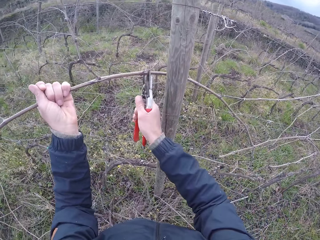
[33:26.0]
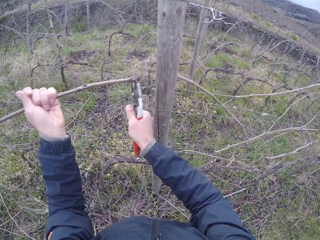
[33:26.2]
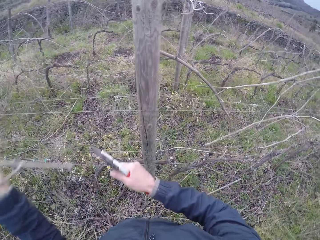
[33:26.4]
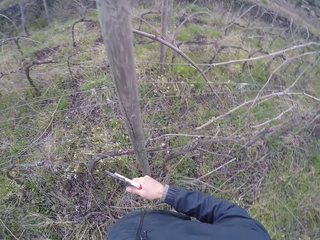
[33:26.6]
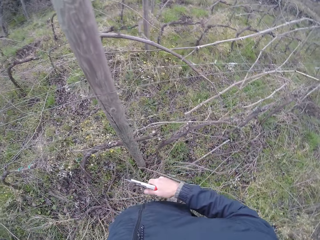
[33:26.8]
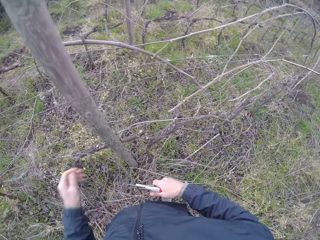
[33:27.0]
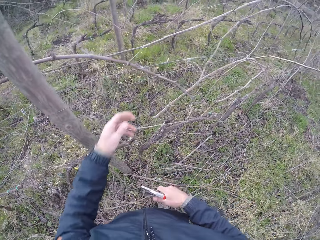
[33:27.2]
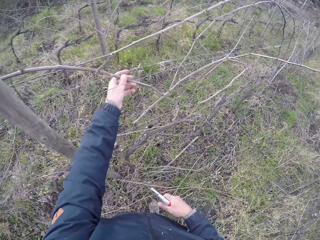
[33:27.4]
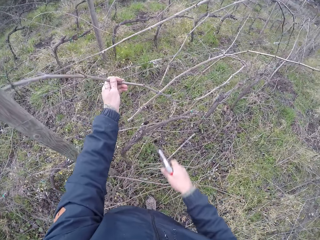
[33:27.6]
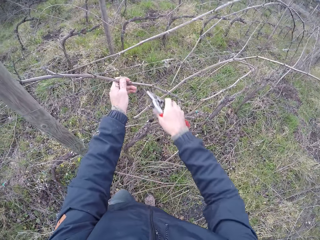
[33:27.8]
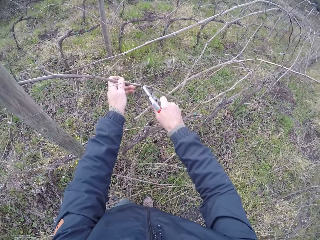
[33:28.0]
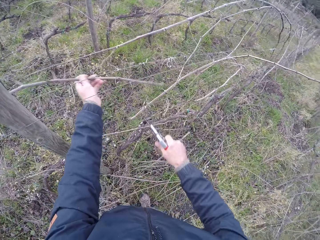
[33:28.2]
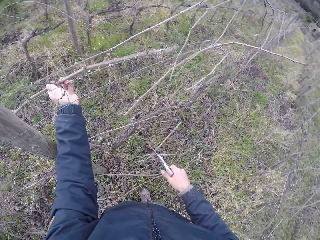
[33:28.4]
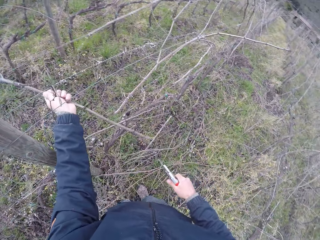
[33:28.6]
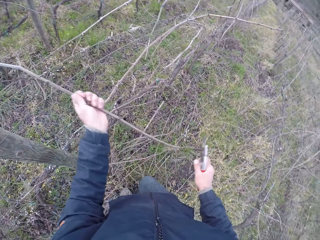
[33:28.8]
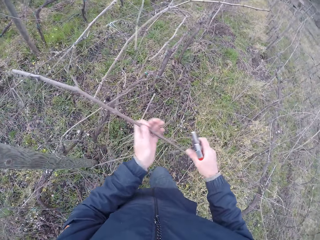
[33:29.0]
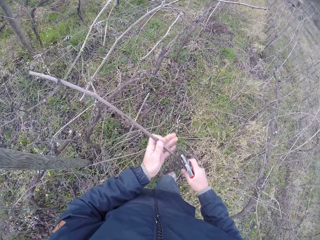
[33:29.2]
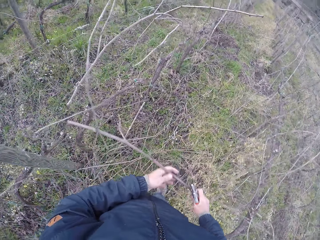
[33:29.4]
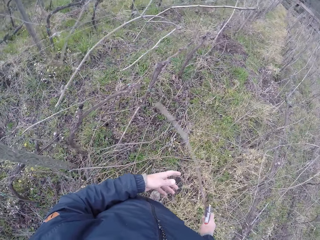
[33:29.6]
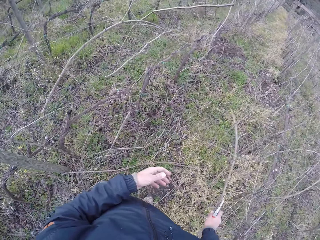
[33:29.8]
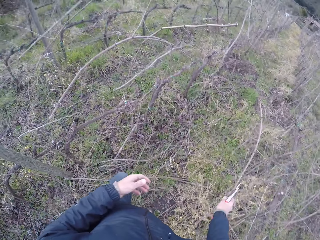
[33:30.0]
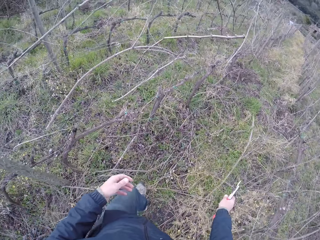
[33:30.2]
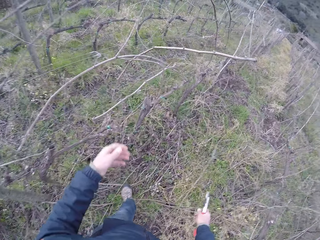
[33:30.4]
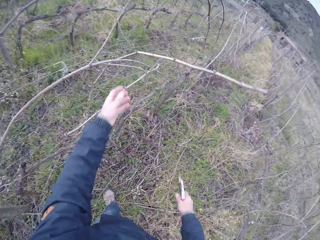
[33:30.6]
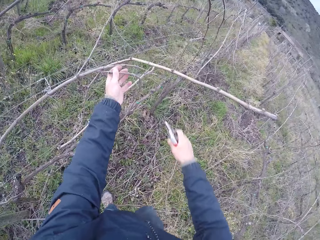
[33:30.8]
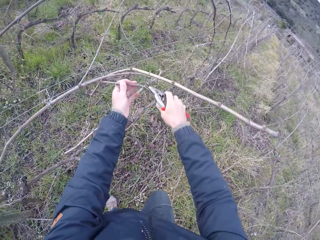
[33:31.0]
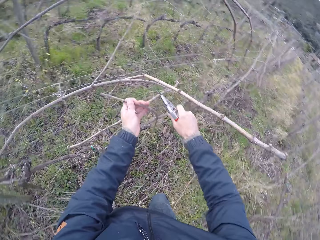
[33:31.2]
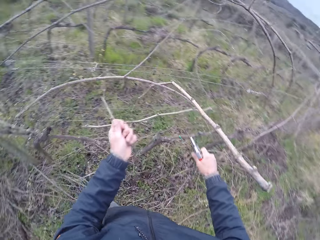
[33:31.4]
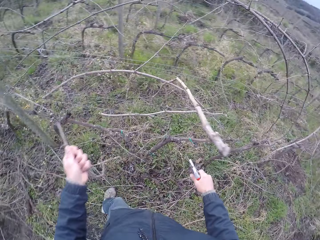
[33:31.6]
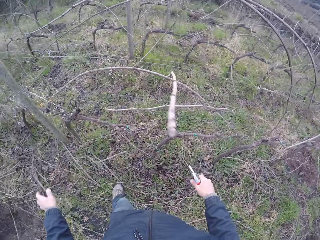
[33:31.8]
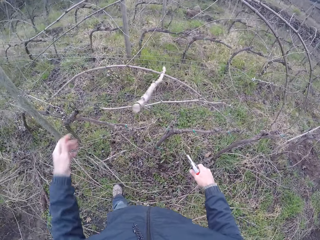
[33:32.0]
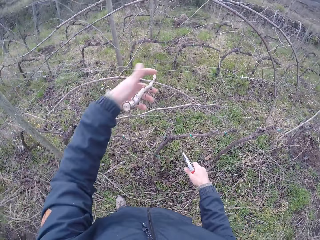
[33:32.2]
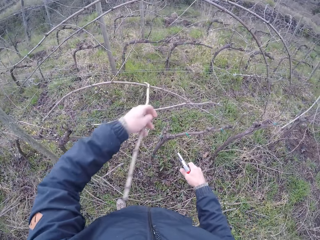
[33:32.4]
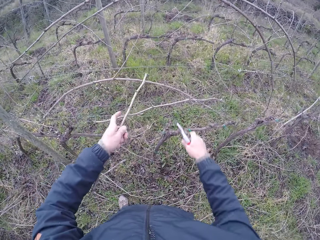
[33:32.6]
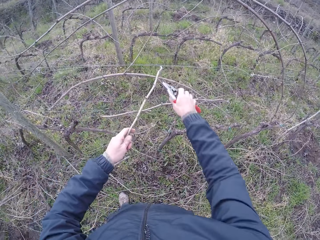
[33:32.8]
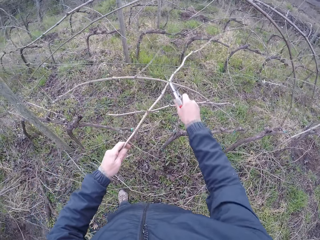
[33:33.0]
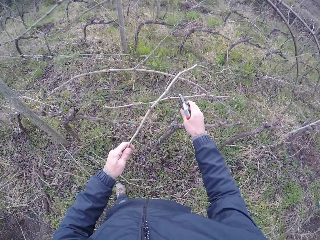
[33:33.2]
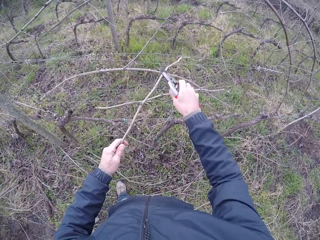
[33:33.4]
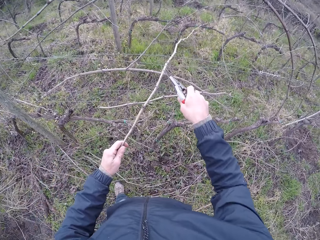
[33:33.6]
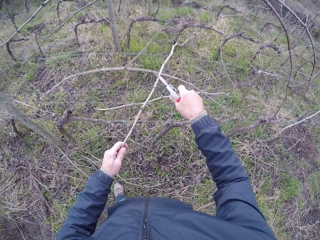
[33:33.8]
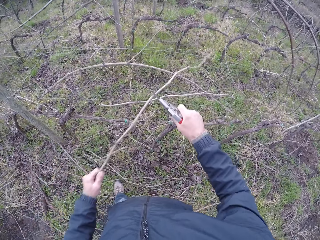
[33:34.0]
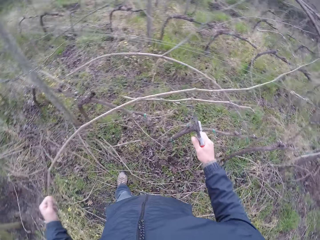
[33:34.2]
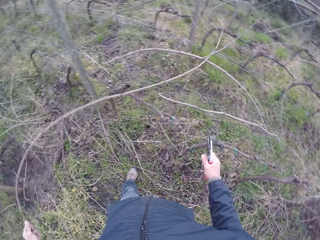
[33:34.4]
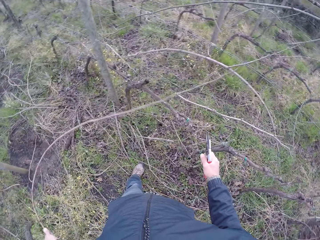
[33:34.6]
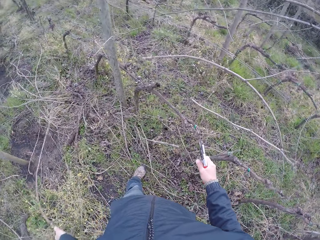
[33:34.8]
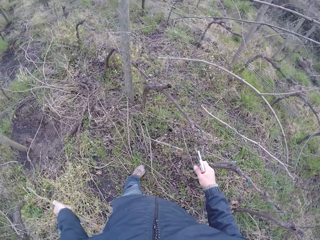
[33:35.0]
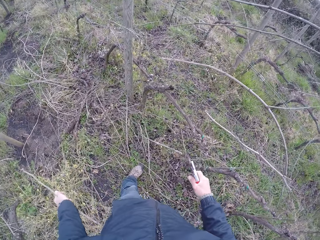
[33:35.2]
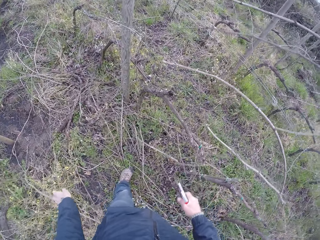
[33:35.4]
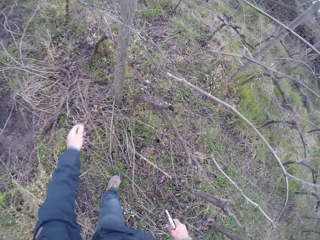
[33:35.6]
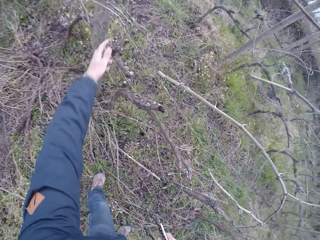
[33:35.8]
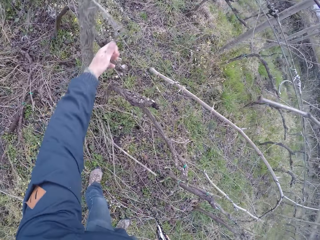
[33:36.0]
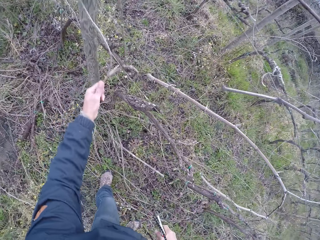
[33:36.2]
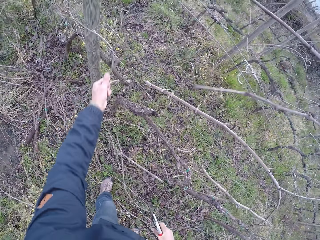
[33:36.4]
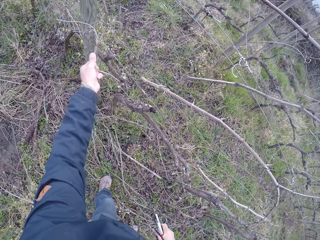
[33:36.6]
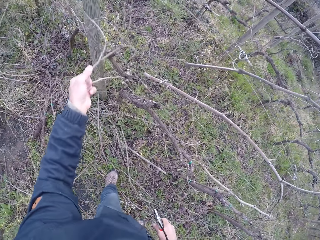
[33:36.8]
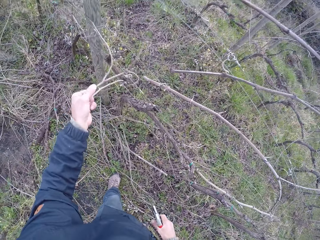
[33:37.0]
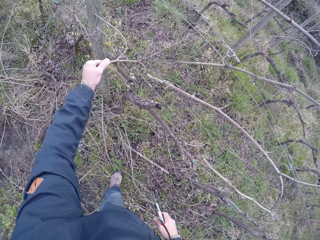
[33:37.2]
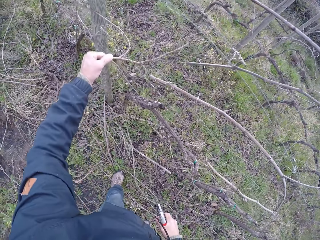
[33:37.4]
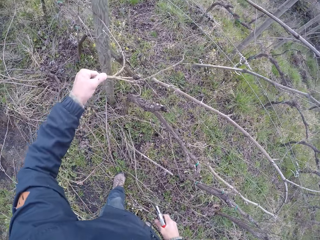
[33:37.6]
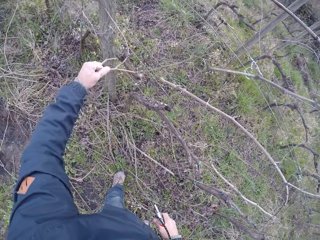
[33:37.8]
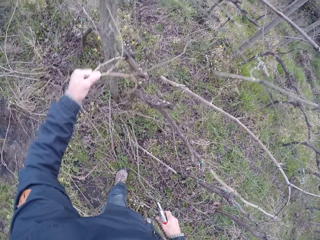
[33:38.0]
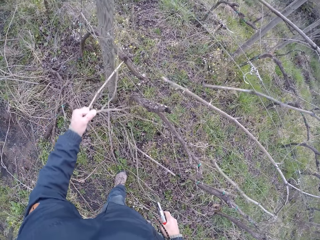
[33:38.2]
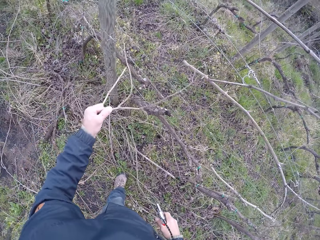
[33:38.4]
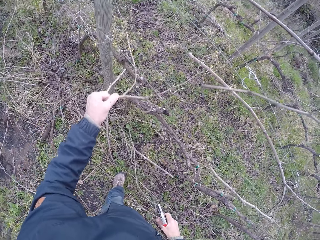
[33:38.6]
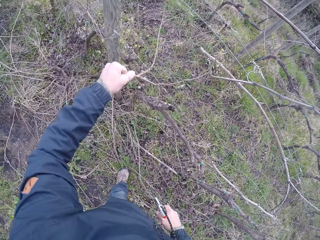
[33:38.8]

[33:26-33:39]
The camera wearer cuts the stick in the barbed wire with the pliers in his right hand. He drops fire wood. He drags the stick from the barbed wire with his left hand. He drags the stick from the barbed wire with both hands. He drops the stick in his right hand on the floor. He drags a stick from the barbed wire with his left hand. He drops the stick in his left hand on the floor. He drags a stick from the barbed wire with his left hand. He cuts a branch of the stick in the barbed wire with the pliers in his right hand. He drags the stick from the barbed wire with his left hand. He drops the stick in his left hand on the floor. He drags a stick from the barbed wire with his left hand.

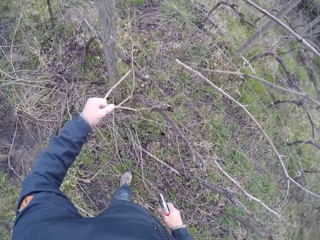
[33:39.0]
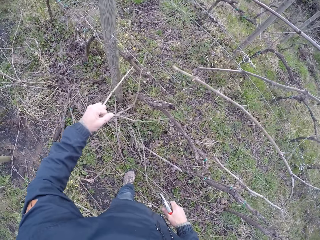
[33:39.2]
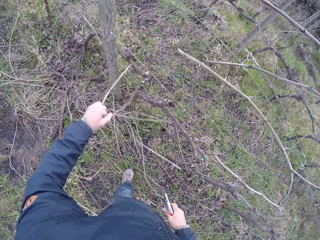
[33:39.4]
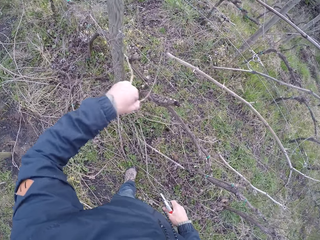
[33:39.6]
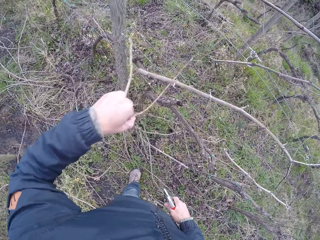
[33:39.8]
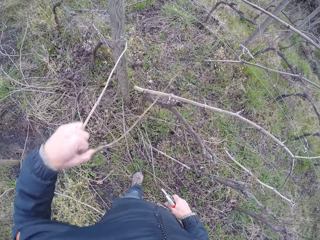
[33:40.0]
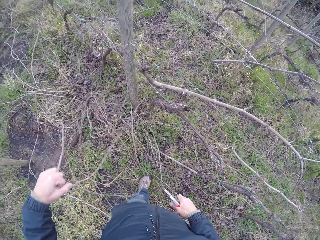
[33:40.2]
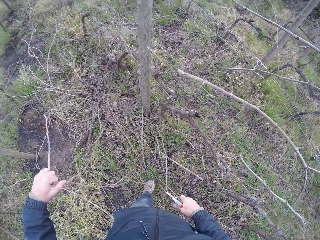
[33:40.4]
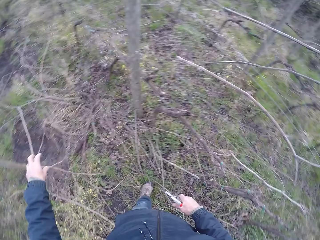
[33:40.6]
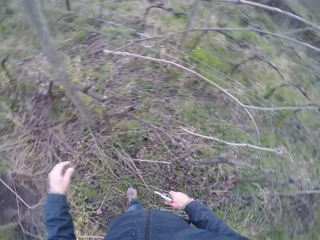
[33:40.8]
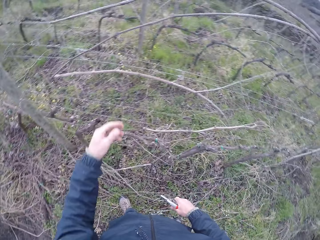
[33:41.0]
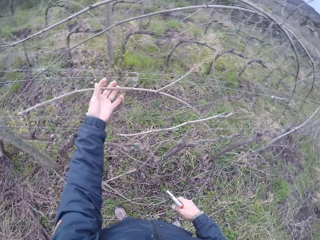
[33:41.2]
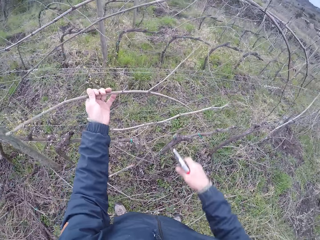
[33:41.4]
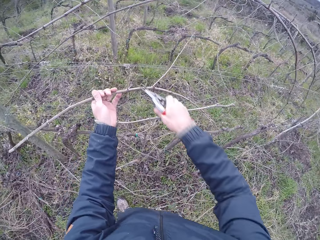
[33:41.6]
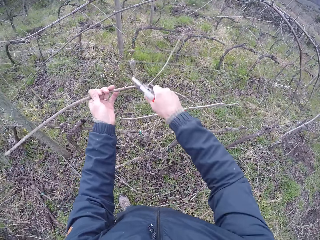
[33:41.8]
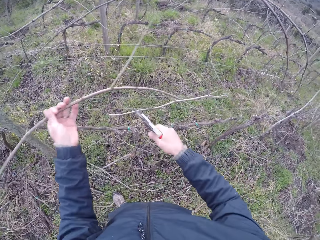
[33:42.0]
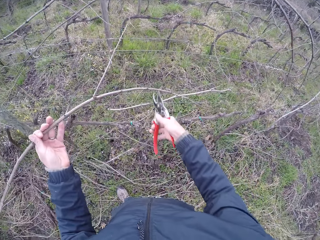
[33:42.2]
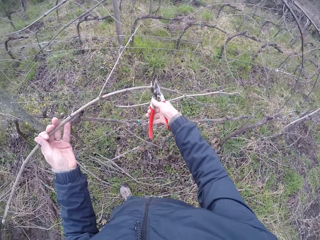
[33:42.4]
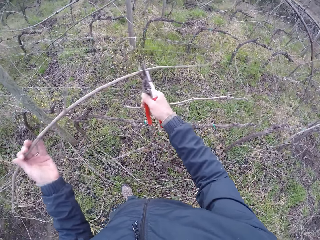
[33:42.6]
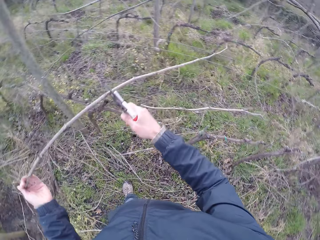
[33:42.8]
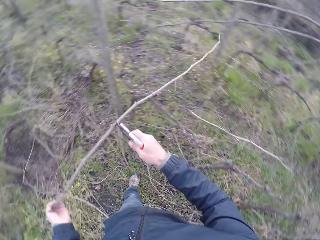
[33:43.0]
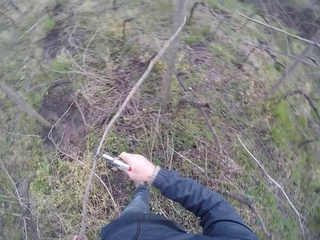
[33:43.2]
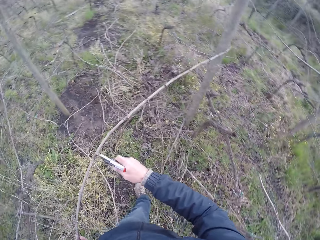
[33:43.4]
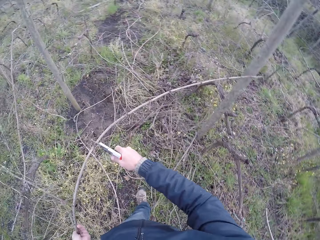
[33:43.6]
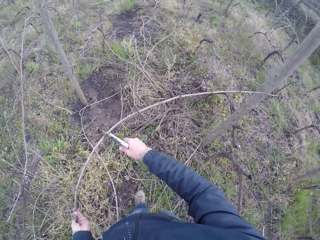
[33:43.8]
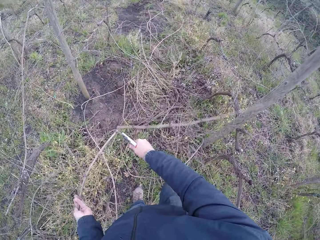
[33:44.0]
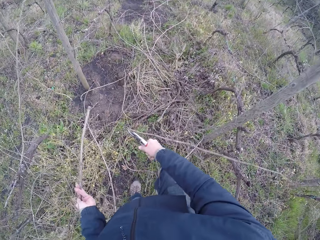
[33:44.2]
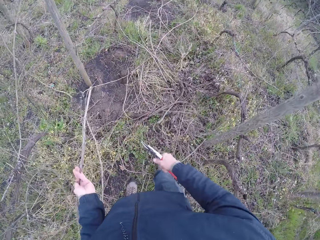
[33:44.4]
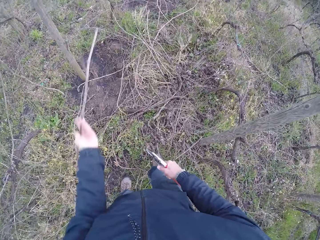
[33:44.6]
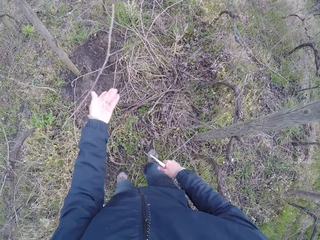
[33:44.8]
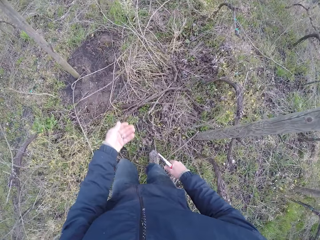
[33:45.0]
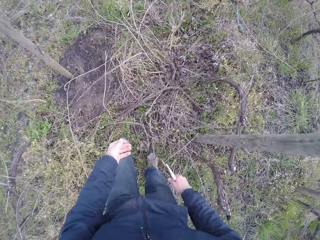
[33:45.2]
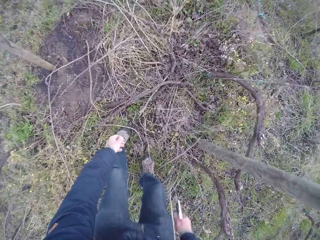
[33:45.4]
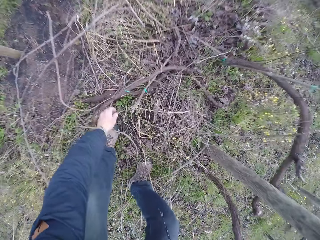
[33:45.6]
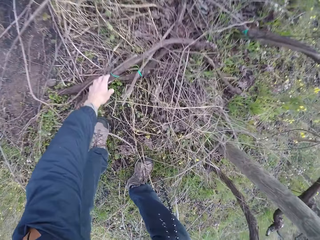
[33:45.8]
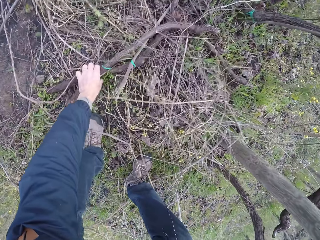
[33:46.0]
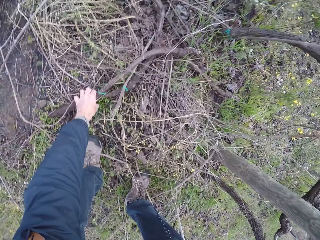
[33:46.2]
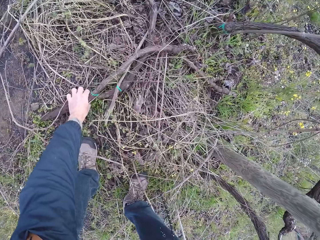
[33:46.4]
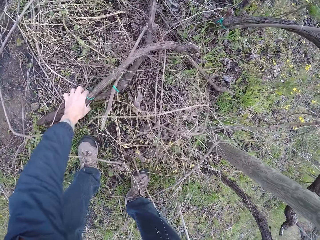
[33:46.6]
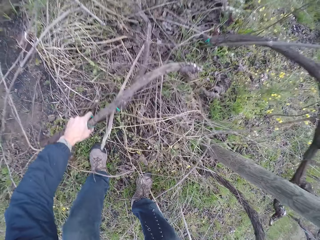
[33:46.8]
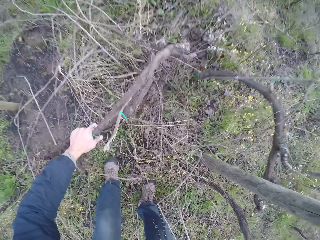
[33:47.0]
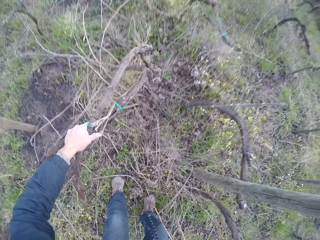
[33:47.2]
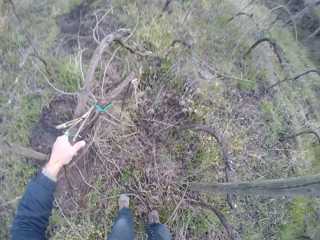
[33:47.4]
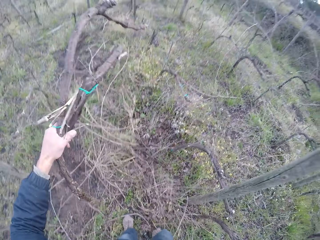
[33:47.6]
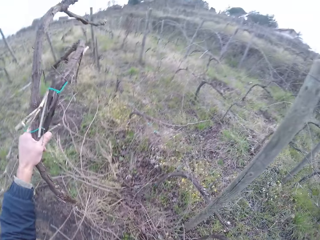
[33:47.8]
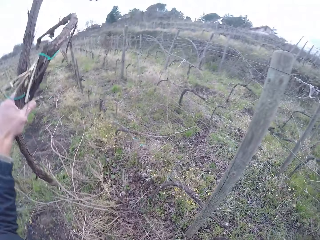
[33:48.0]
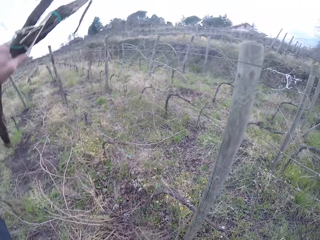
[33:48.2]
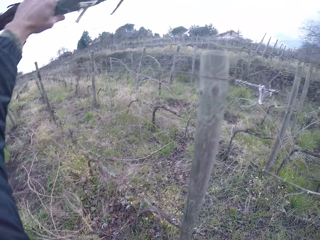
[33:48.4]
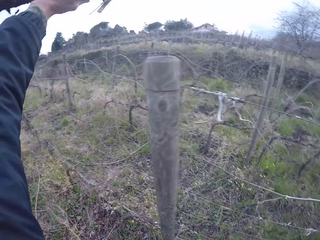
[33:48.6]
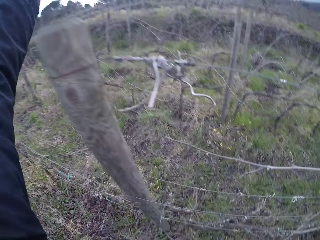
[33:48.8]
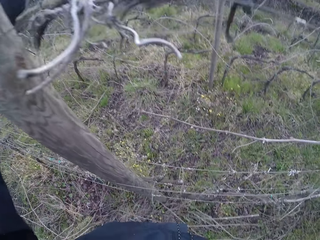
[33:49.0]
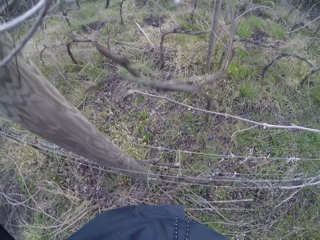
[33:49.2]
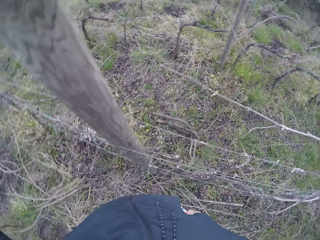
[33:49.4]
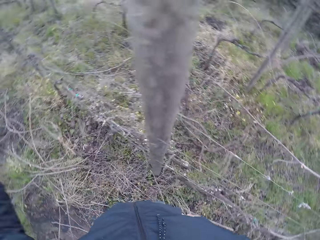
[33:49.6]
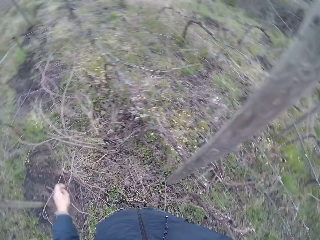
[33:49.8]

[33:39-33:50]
The camera wearer drops the stick in his left hand on the floor. He drags a stick from the barbed wire with his left hand. He cuts a branch of the stick in the barbed wire with the pliers in his right hand. He drags the stick in the barbed wire with the pliers in his right hand. He cuts the stick in his left hand with the pliers in his right hand. He drops the stick in his left hand on the floor. He takes a stick from the grass with his left hand. He throws the stick in his left hand over the barbed wire.
